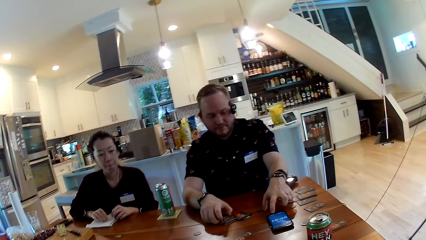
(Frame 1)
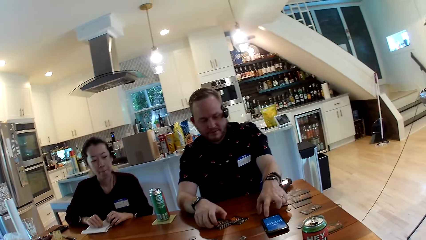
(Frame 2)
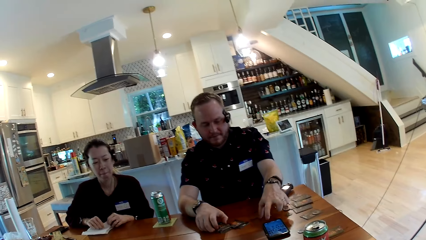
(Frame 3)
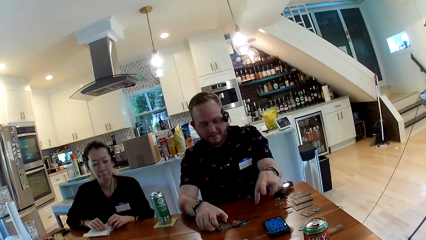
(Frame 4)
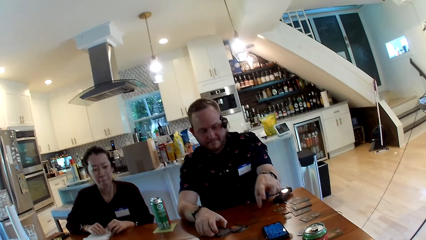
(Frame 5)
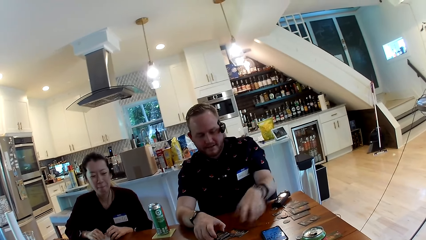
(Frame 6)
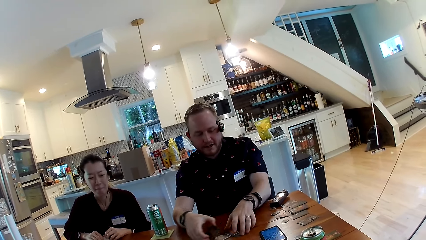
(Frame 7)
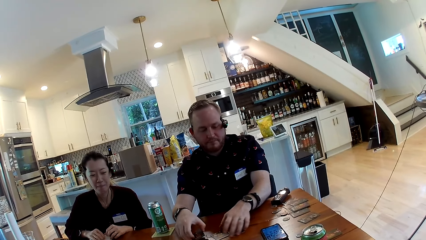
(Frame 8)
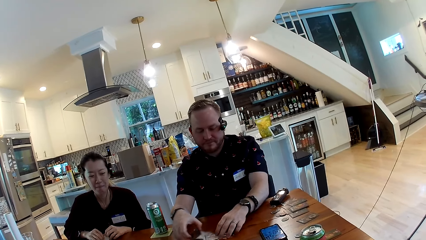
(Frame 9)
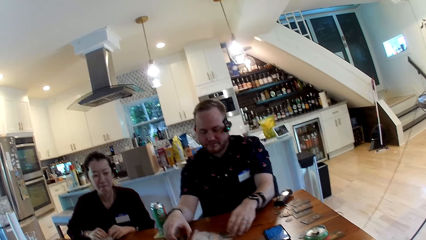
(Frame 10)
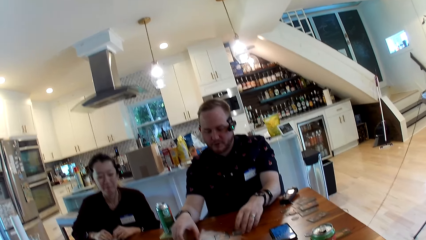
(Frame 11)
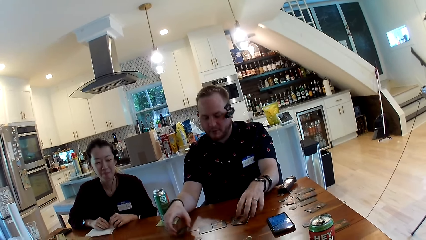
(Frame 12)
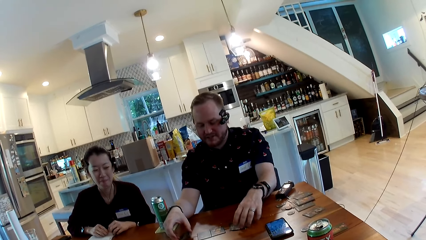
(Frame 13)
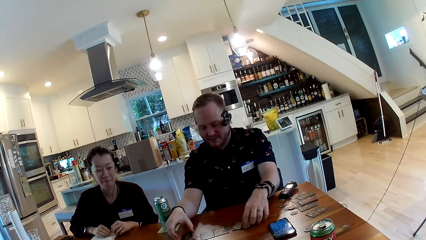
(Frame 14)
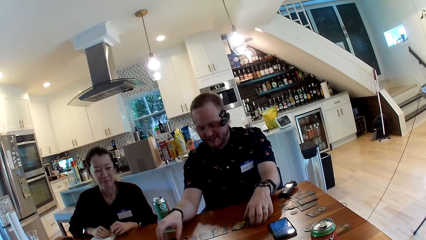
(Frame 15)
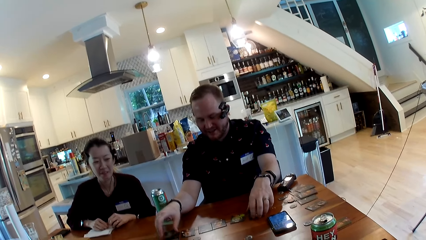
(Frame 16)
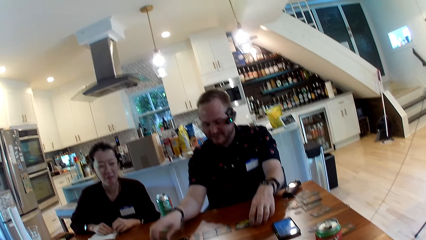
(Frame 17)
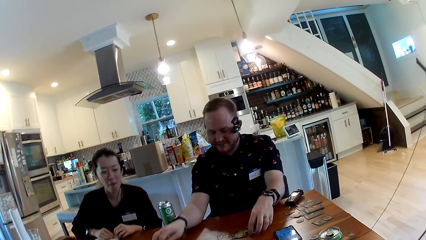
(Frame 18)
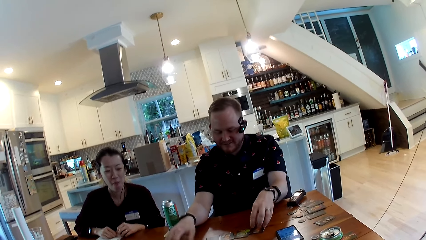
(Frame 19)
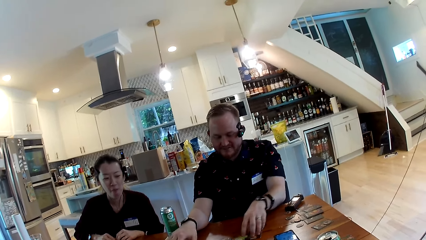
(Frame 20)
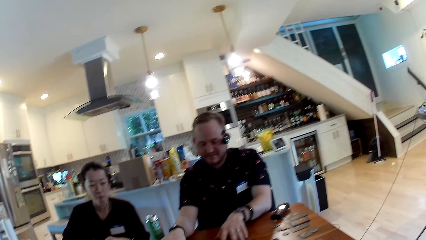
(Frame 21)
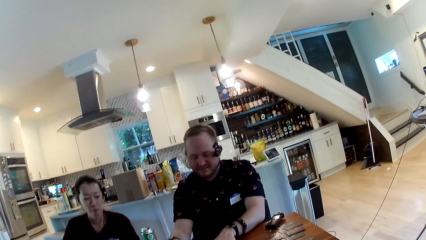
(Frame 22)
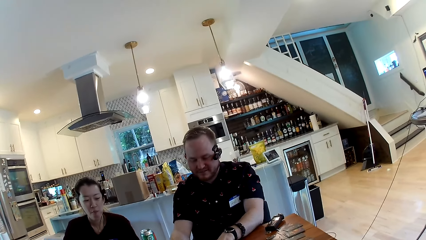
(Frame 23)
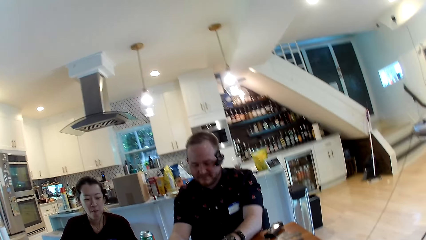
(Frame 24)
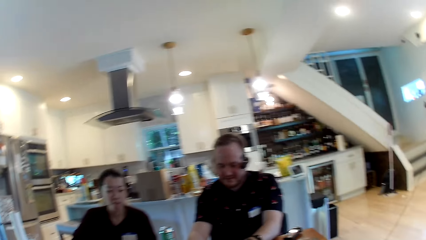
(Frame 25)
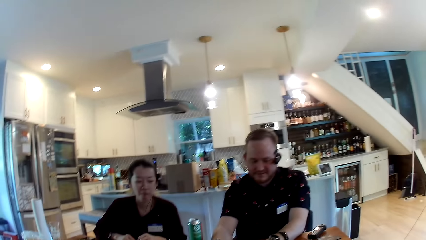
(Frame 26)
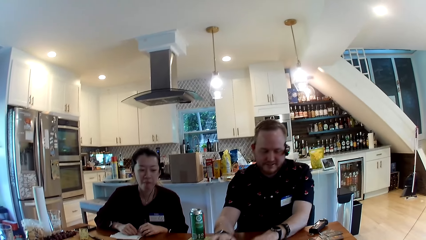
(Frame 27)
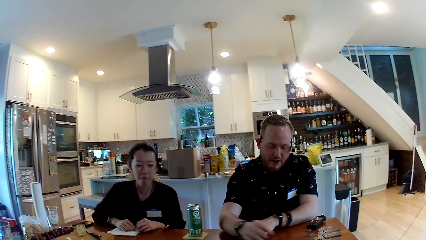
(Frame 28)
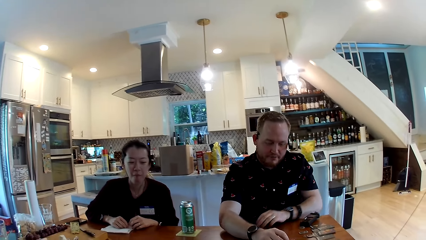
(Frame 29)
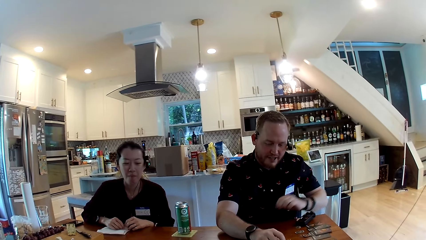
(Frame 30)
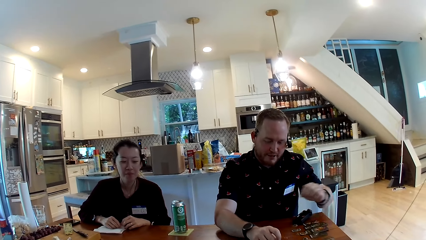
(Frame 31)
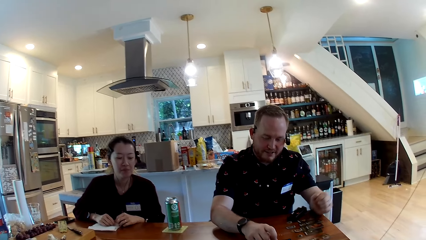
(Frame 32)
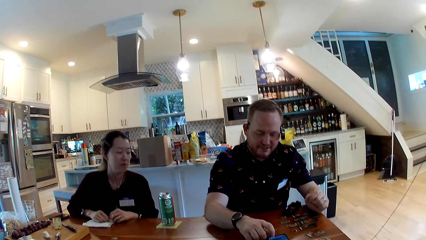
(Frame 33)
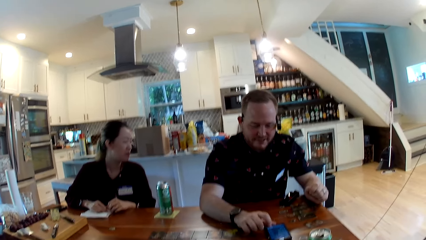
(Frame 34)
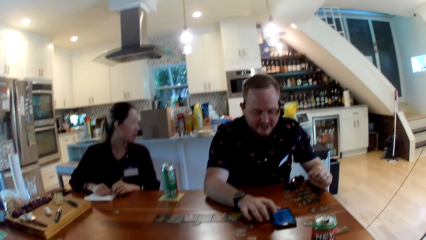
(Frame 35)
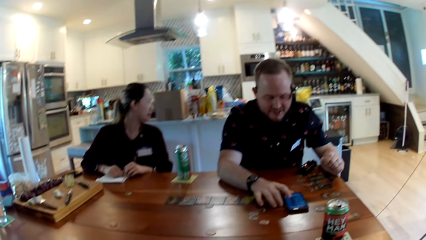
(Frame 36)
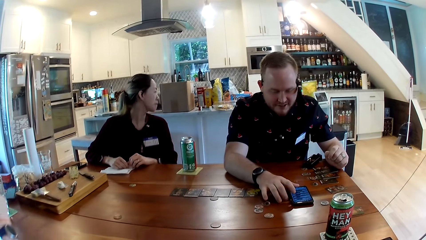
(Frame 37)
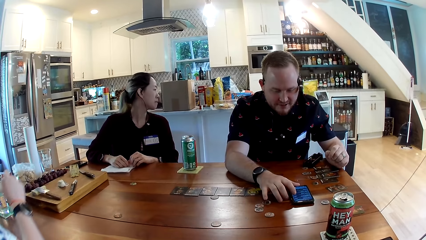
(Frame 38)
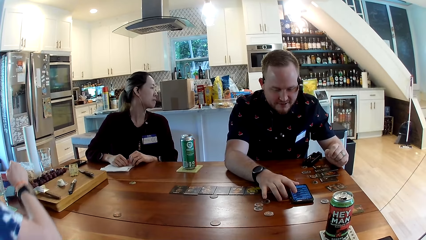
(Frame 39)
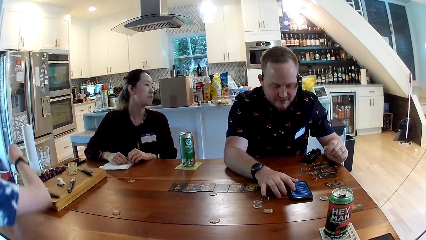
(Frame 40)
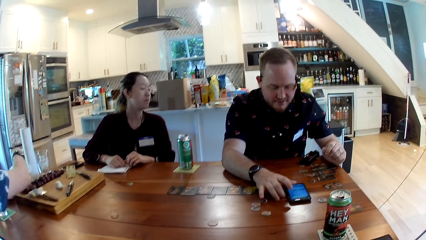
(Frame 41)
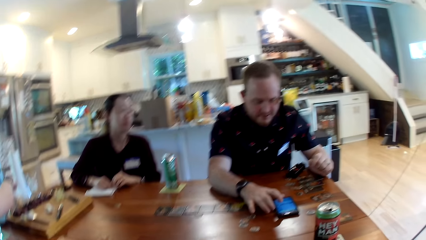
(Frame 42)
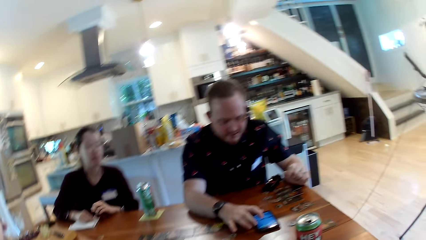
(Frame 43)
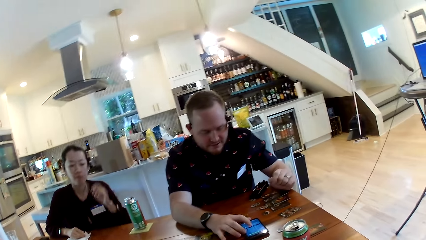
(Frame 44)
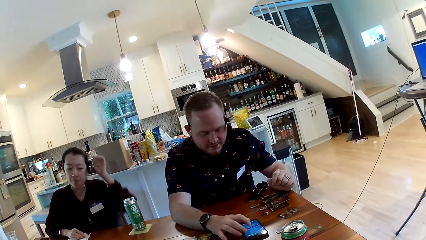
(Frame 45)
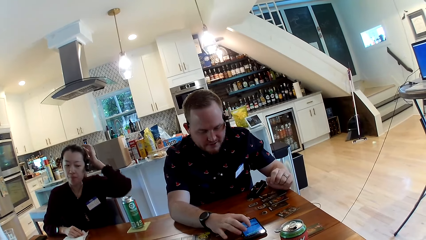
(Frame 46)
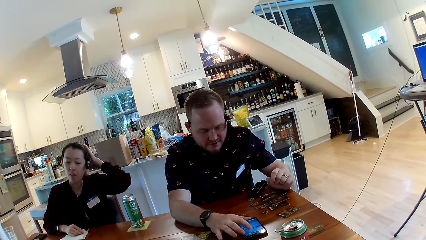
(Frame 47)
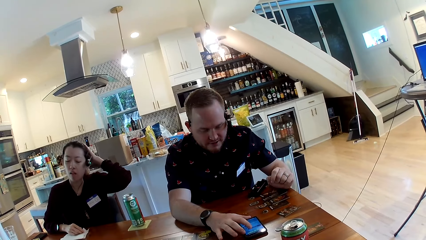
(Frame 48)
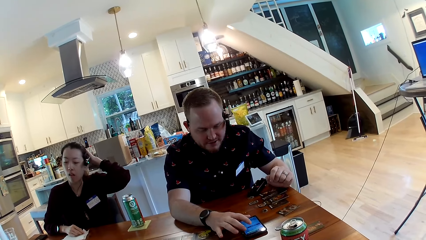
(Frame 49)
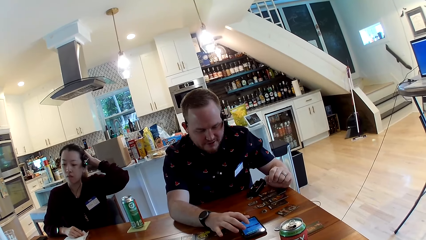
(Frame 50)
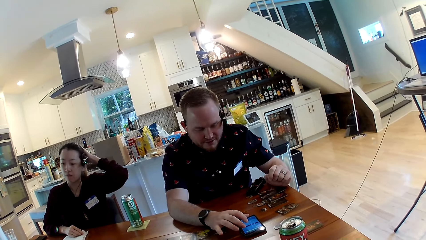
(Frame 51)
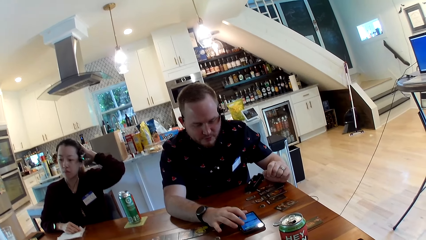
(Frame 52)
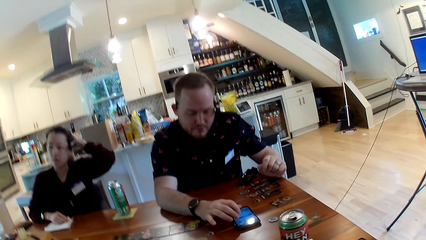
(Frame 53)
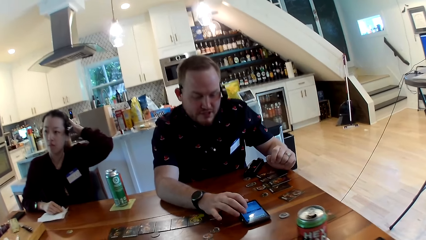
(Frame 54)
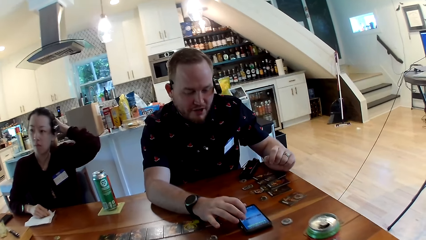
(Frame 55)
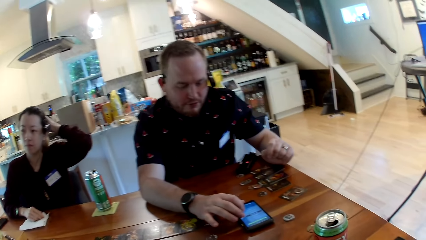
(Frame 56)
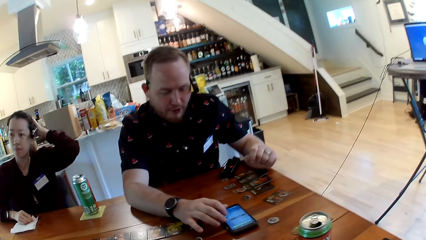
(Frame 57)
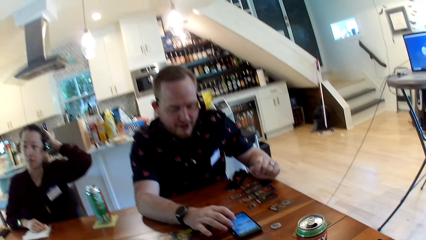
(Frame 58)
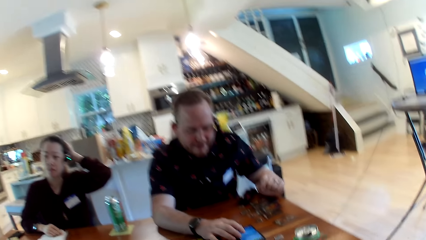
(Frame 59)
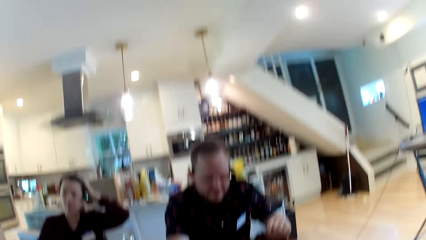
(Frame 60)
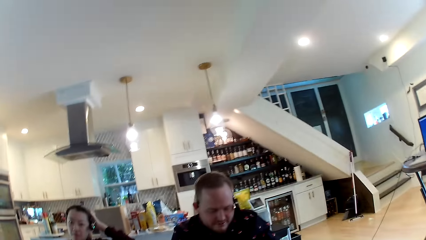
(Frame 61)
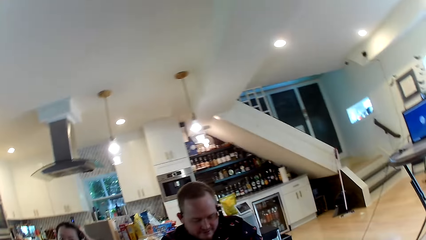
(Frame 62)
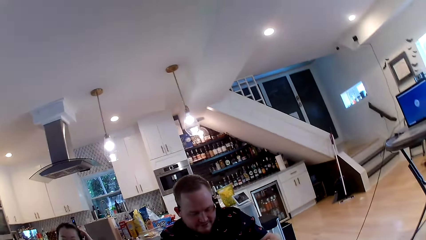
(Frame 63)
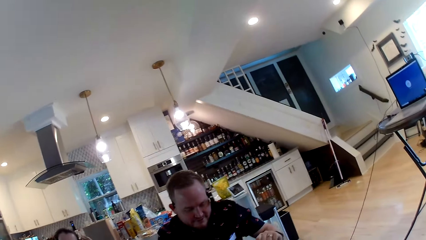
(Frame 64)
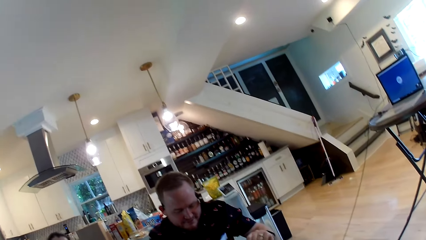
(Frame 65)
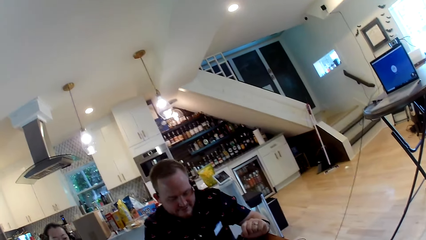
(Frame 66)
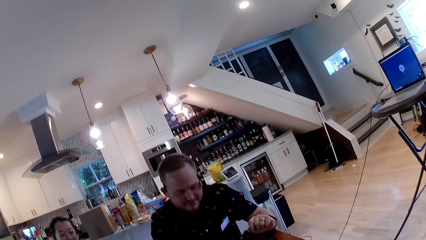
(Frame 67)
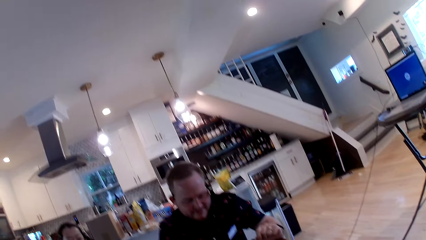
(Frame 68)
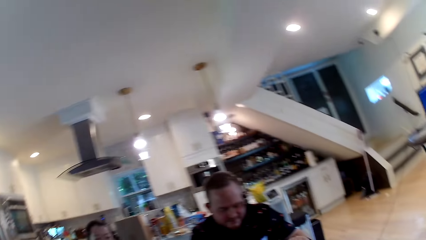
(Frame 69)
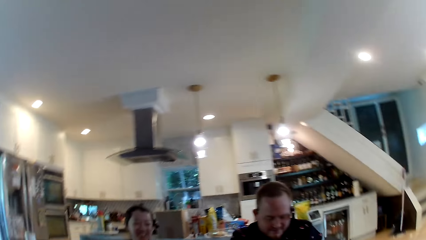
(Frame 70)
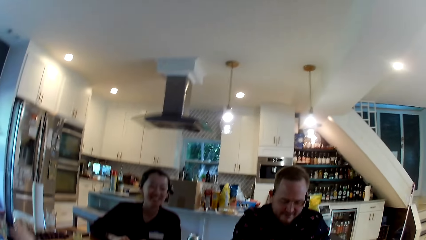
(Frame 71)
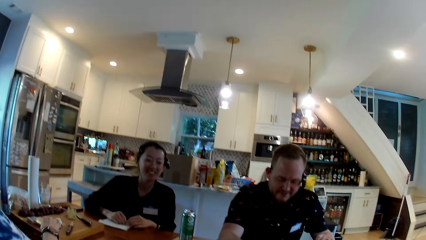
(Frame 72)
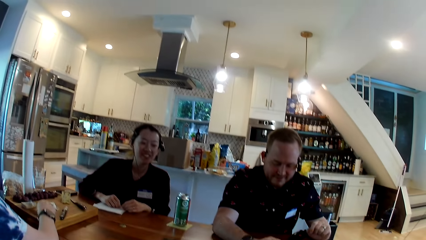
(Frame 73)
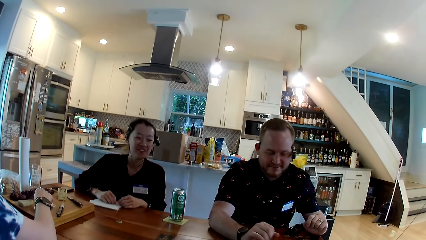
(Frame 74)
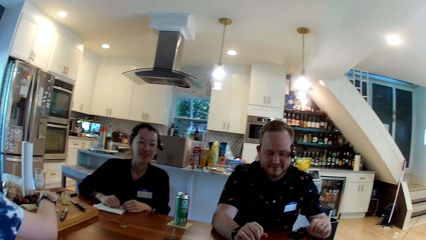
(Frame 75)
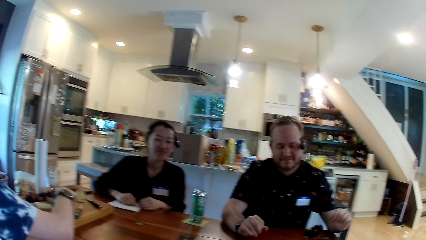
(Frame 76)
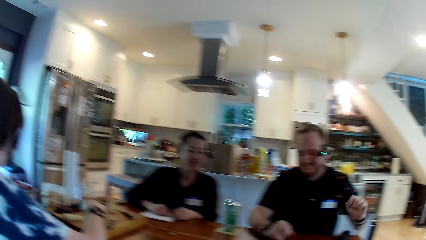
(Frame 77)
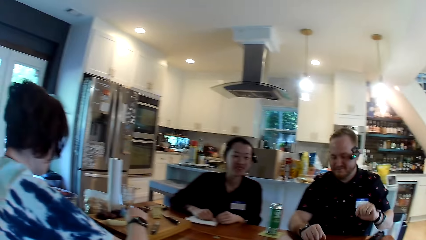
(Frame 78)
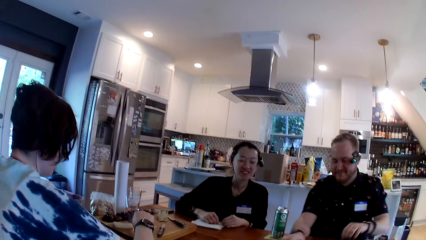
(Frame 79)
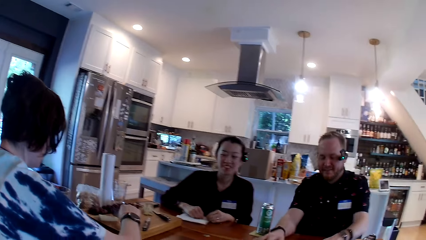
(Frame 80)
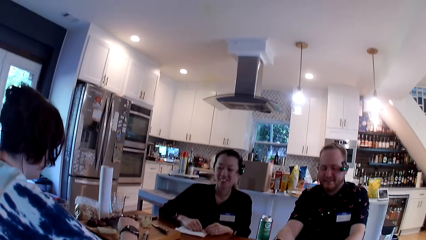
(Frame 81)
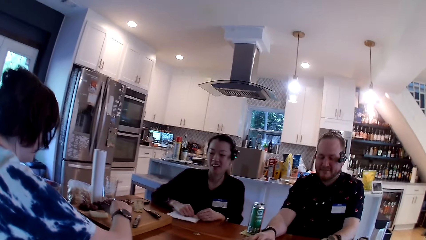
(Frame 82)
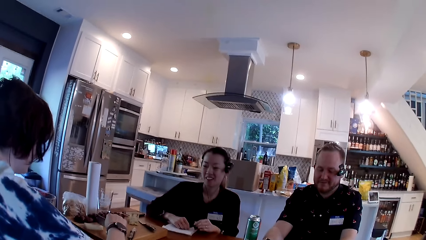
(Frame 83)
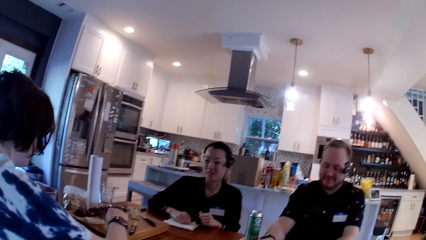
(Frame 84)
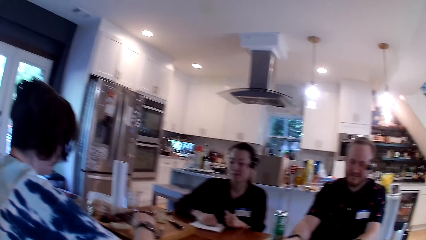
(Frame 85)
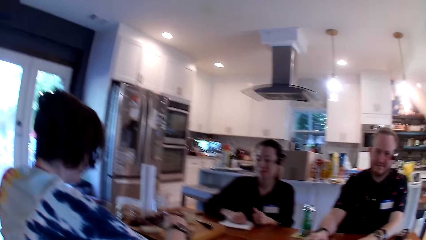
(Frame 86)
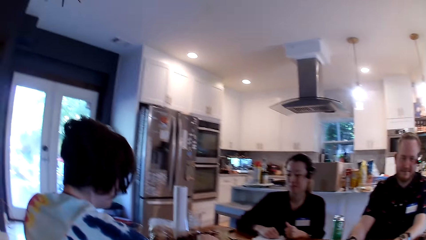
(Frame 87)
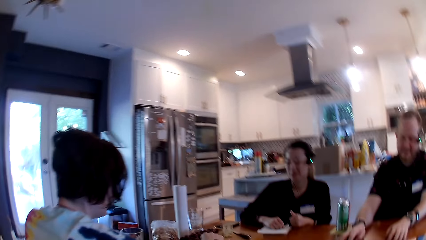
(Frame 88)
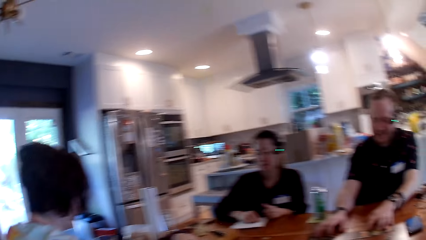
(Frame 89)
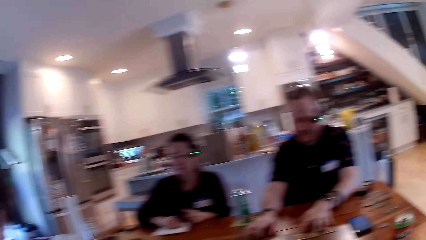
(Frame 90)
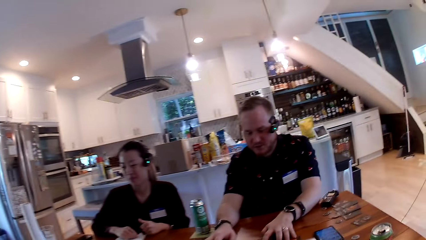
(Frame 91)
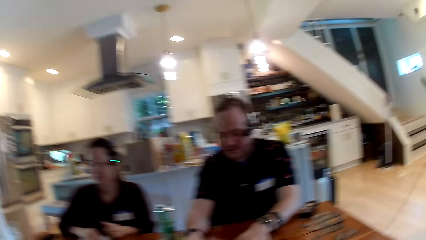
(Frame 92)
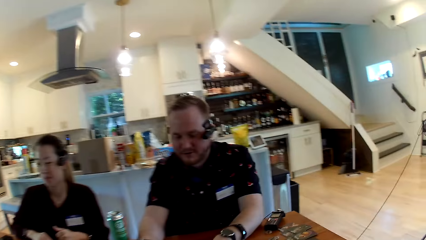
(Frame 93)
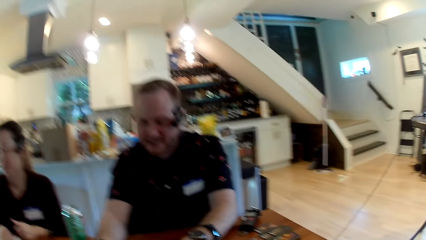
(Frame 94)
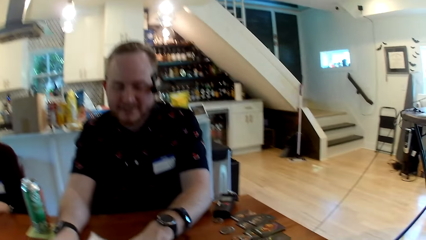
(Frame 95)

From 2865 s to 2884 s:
The man arranges some cards on the table with his hands and presses his phone with his right hand.
